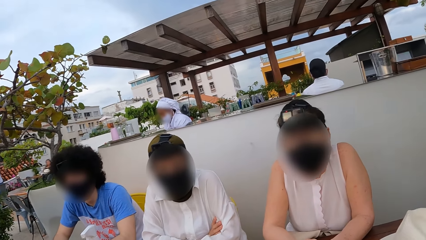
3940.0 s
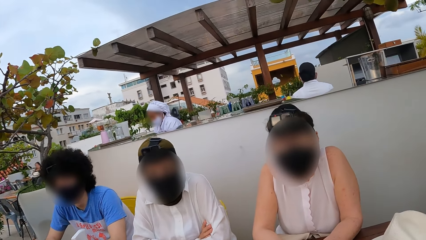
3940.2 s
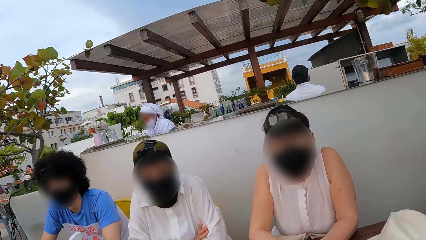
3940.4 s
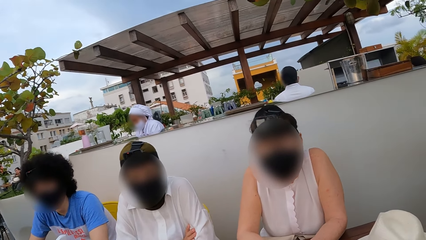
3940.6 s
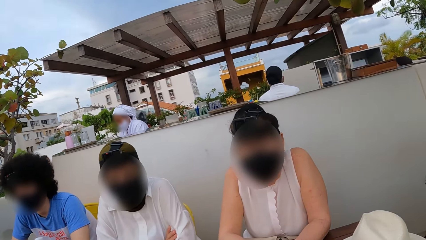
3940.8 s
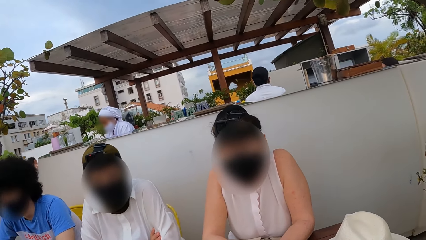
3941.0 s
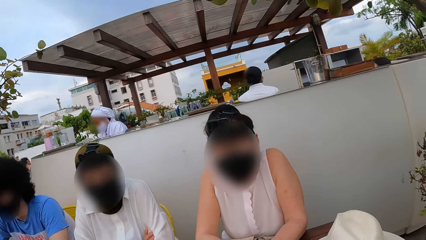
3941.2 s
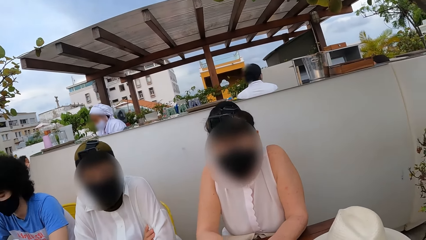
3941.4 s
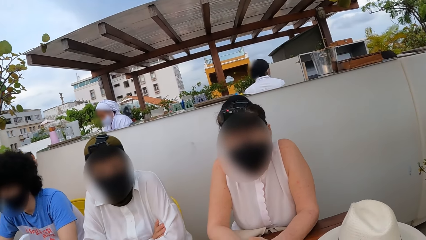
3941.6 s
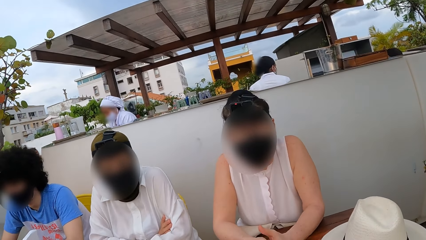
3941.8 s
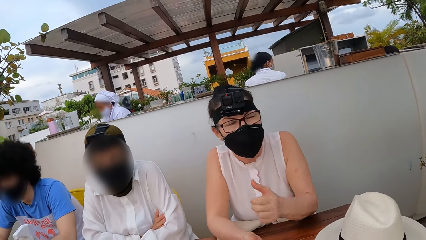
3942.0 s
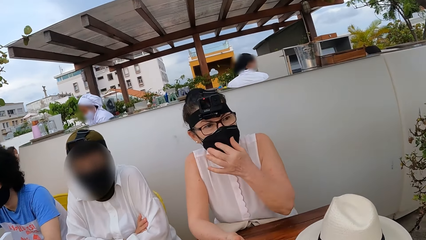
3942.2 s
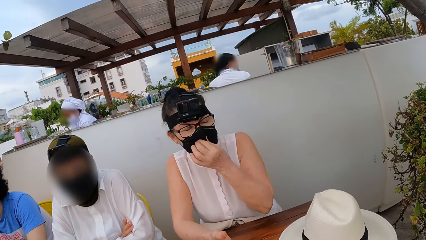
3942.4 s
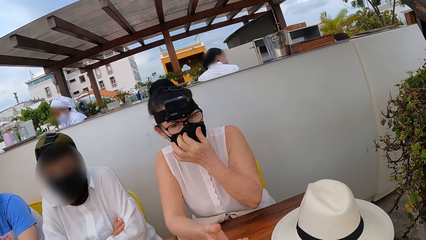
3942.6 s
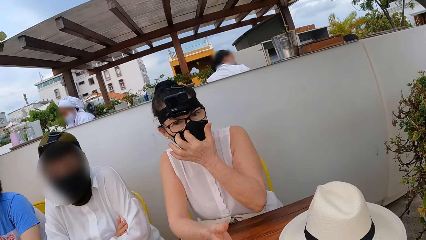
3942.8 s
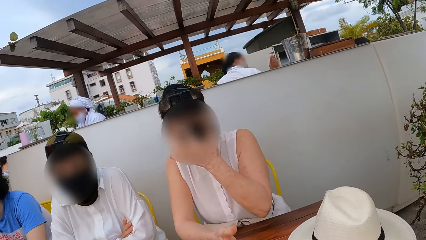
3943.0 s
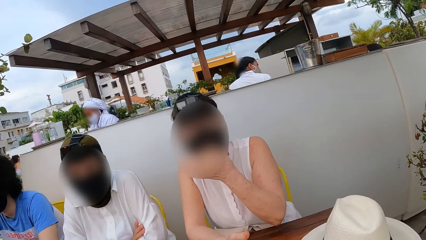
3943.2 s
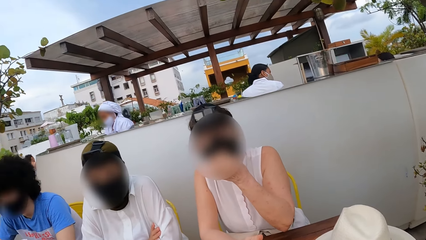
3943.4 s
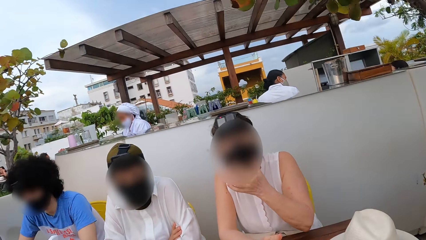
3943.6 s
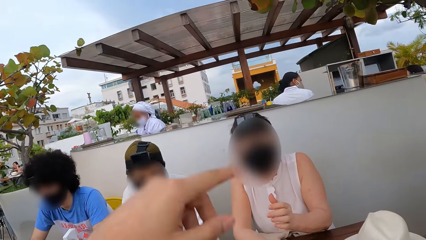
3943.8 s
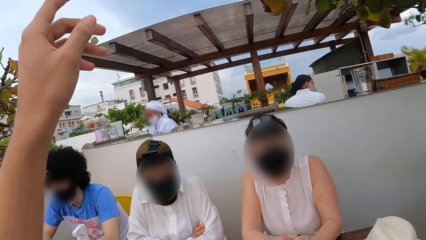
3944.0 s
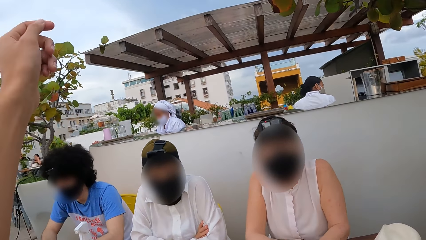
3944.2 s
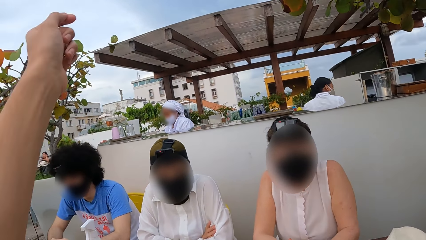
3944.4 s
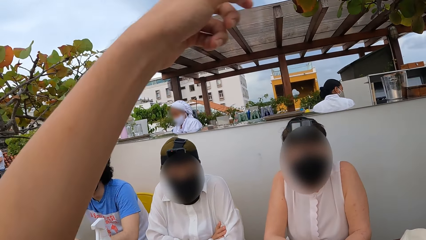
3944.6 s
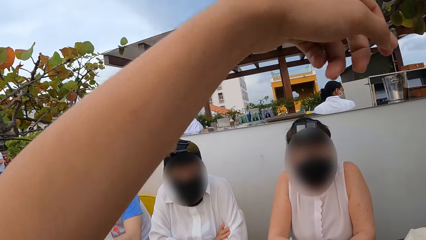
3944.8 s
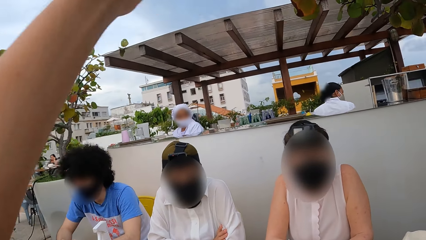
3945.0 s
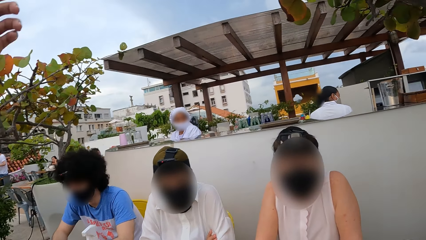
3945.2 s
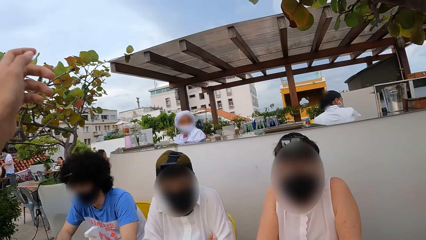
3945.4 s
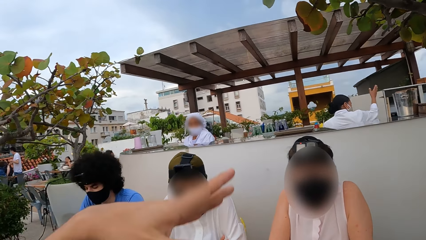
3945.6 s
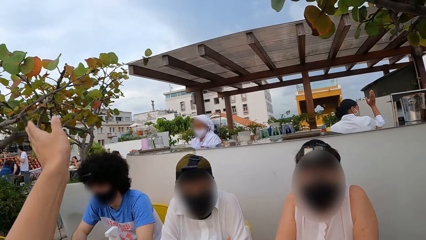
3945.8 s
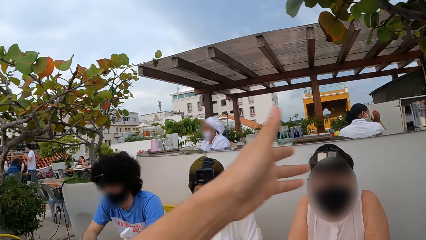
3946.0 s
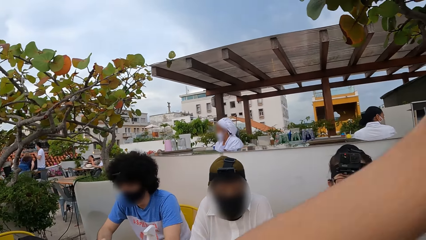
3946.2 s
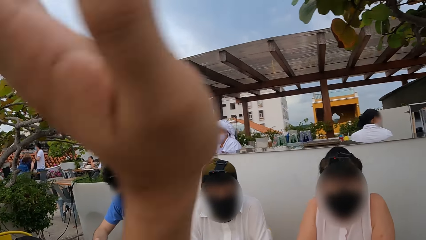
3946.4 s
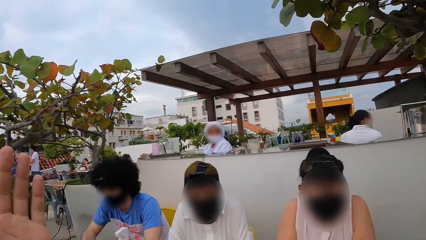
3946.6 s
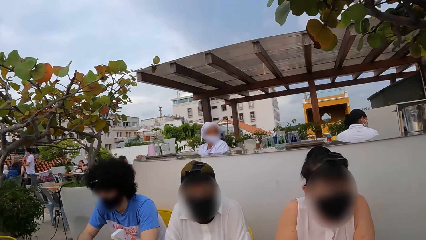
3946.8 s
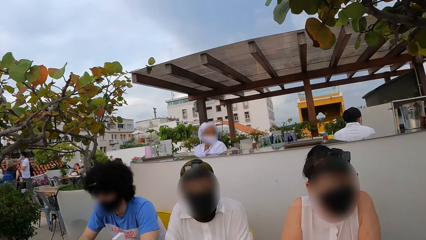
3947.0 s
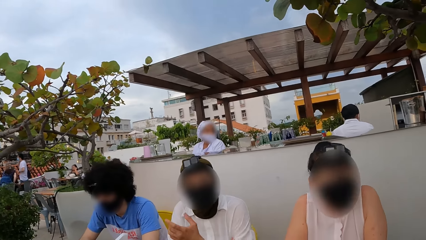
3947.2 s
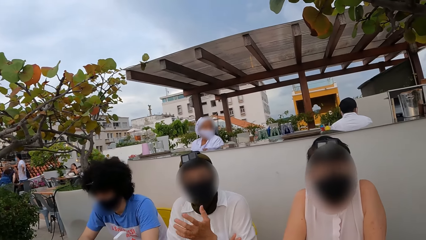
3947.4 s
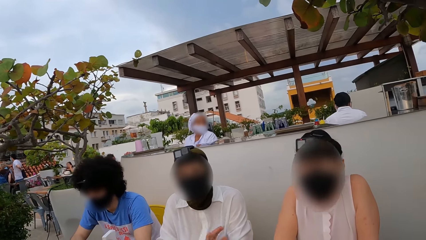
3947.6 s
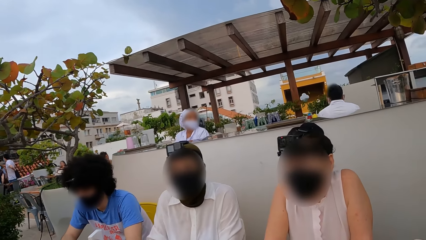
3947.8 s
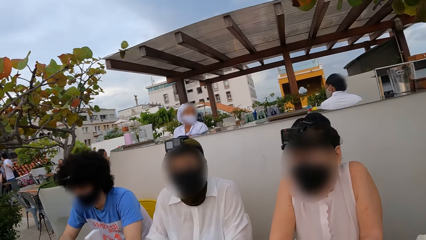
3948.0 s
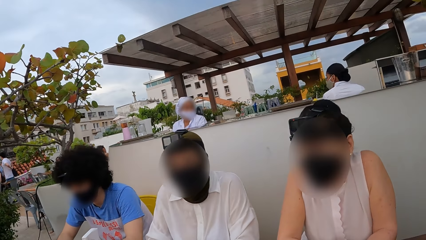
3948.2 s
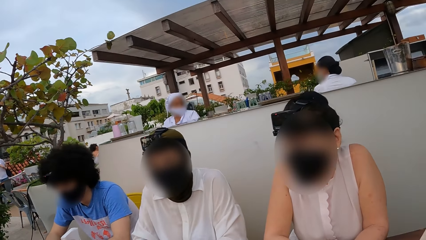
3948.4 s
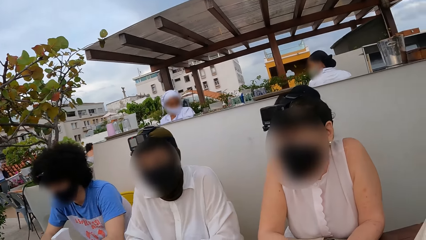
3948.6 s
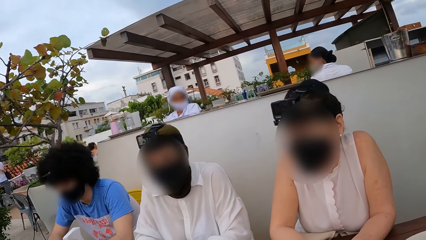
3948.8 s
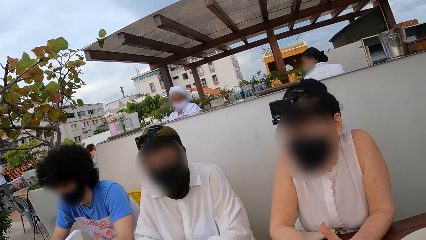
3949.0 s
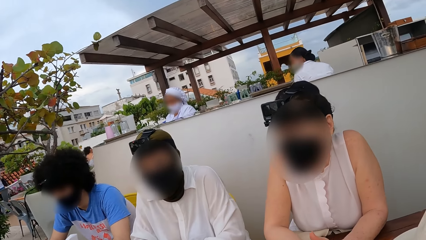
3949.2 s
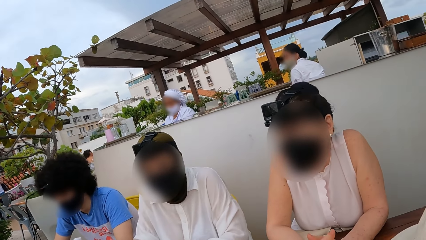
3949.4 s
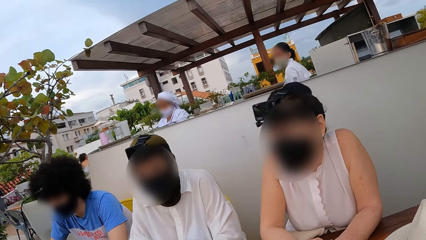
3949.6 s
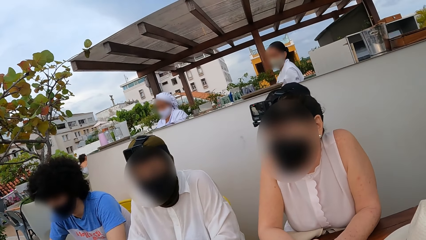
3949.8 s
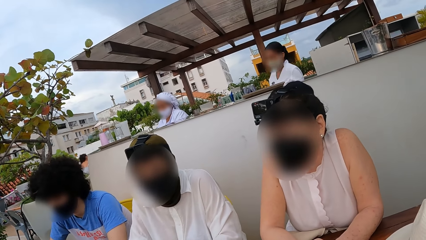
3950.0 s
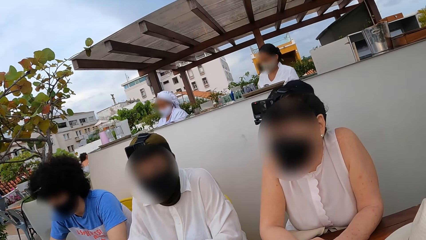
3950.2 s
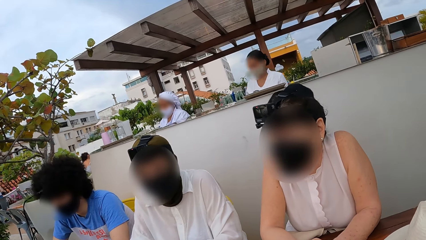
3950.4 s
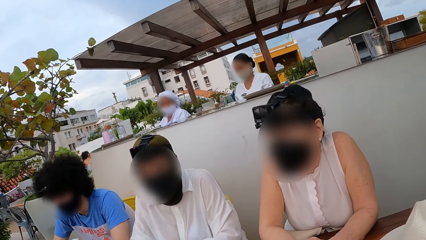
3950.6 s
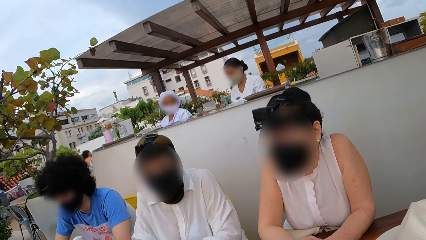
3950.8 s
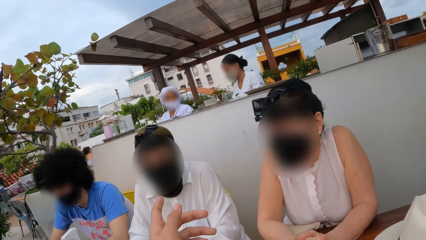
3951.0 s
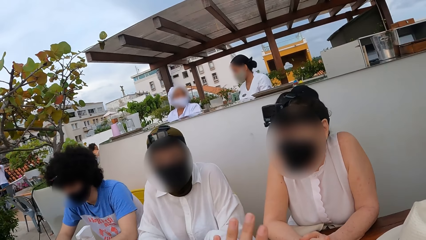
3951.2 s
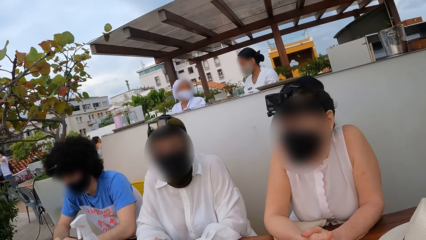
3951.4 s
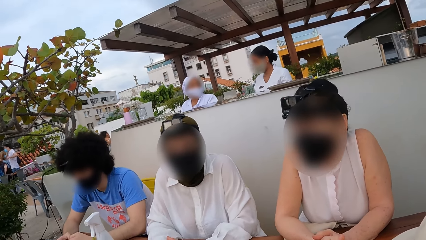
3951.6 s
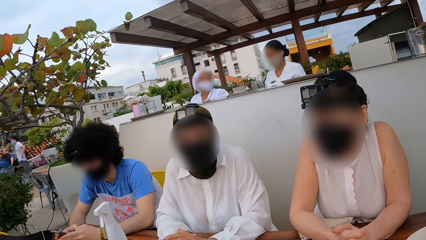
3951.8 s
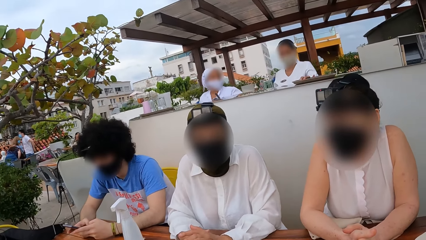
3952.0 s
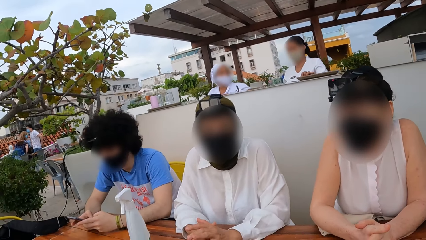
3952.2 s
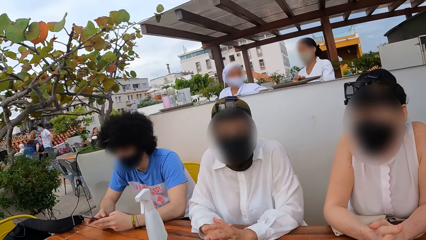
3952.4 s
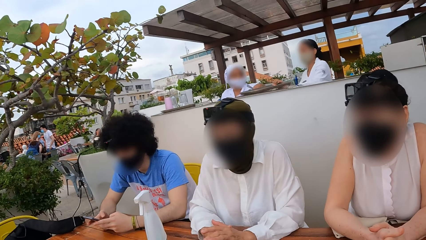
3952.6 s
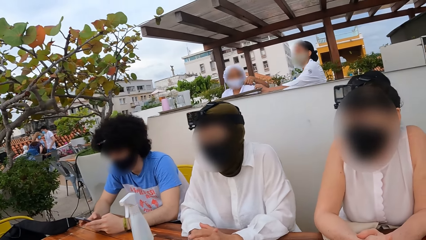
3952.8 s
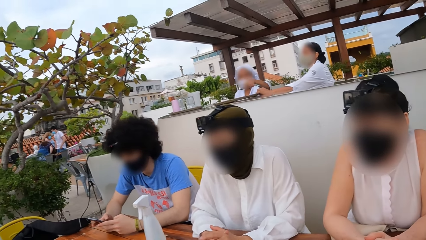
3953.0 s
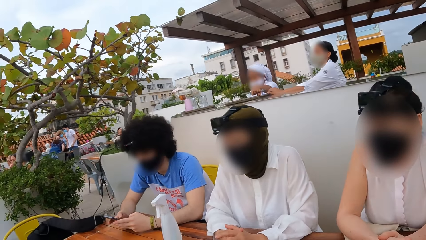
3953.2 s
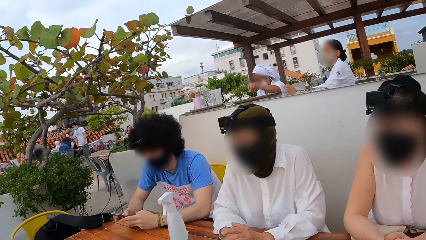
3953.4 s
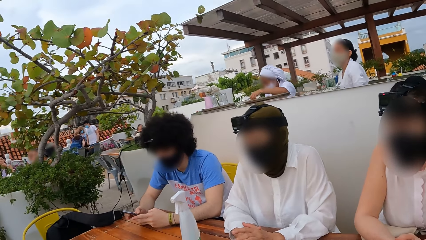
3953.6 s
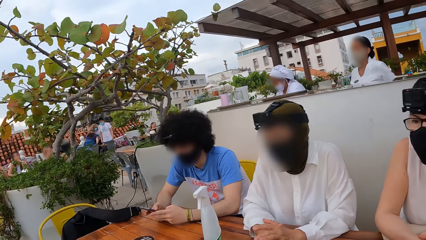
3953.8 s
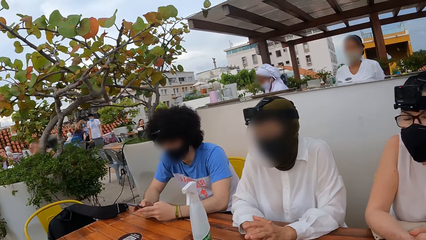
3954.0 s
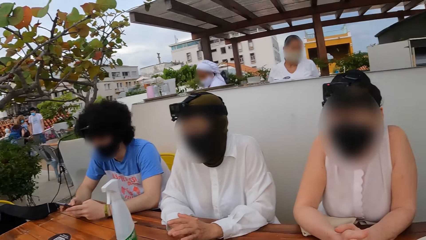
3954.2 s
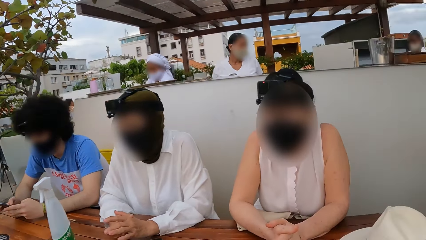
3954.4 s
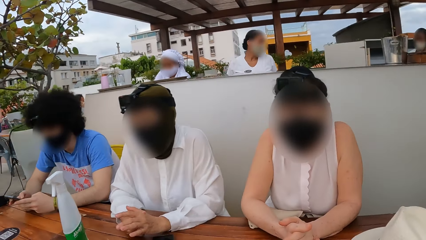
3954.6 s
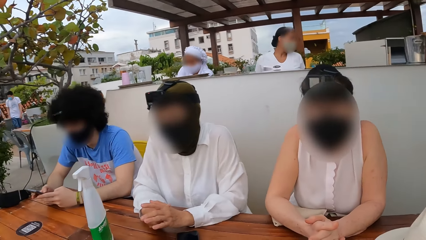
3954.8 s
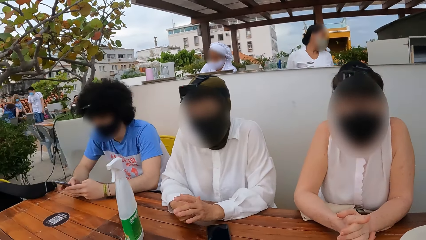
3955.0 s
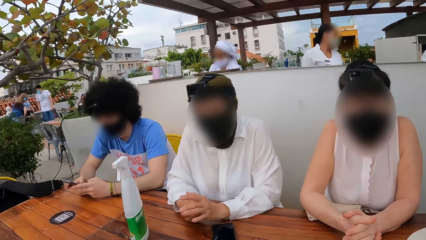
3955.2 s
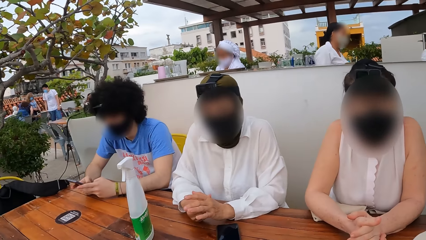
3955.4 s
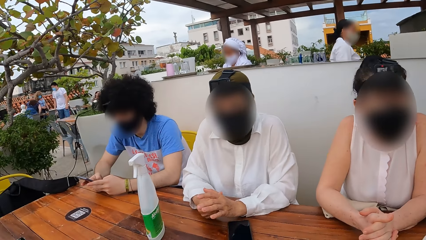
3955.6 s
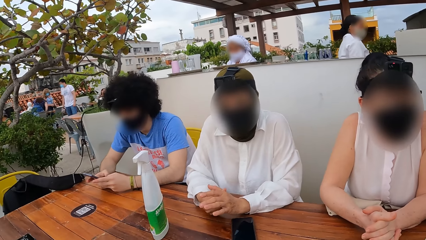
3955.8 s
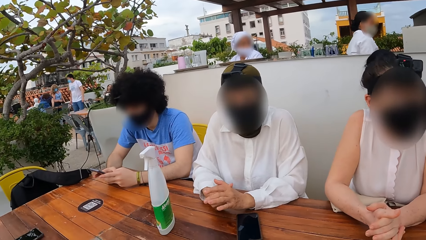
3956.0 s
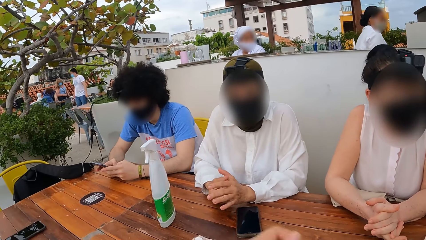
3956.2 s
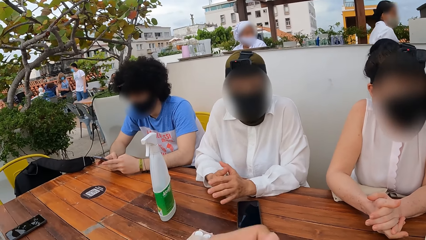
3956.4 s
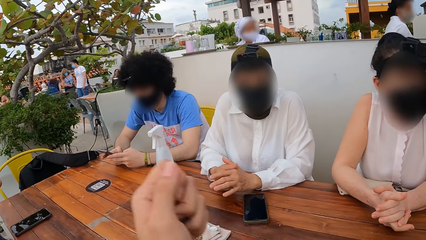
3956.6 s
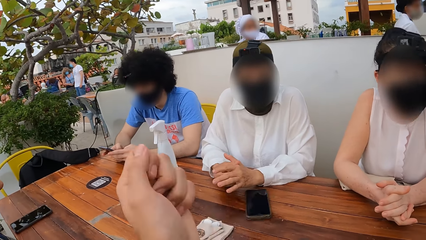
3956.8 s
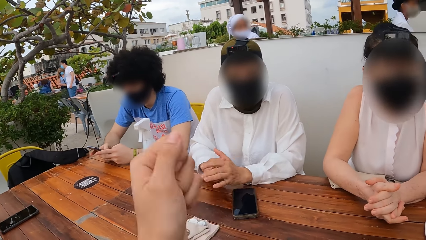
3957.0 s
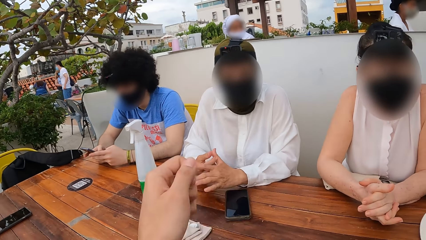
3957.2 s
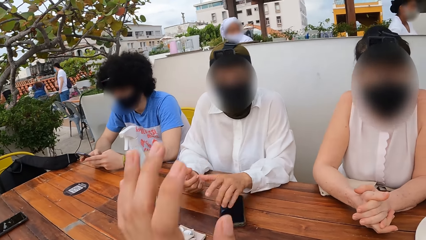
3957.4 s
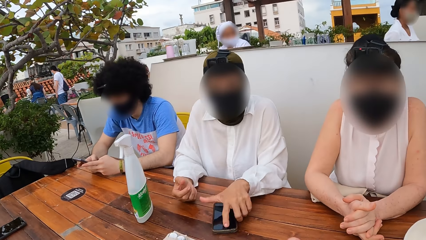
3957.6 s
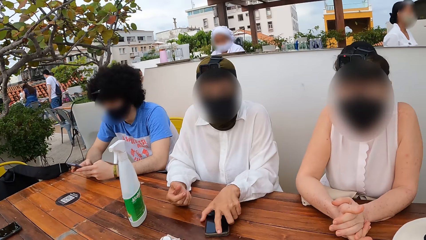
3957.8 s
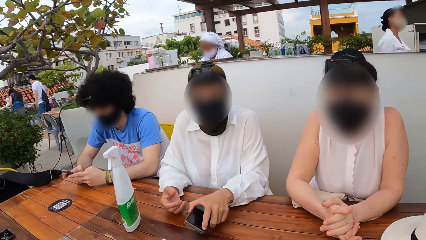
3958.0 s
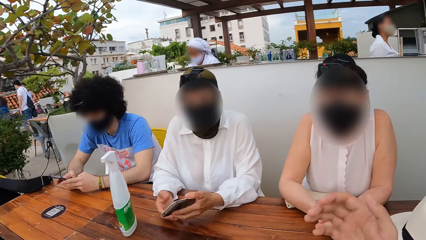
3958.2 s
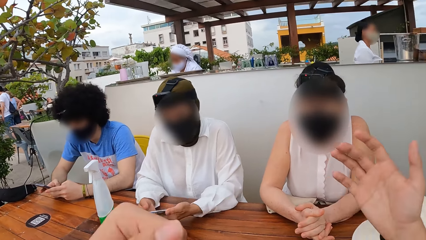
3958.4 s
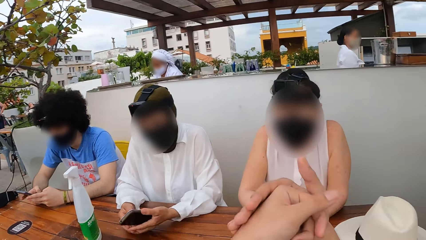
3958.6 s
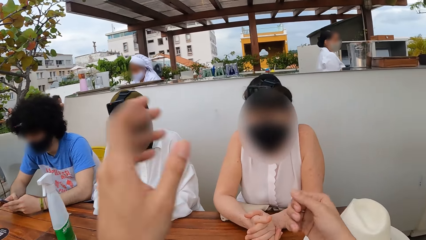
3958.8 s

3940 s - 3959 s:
The camera wearer looks at a person, another person and a third person. The third person moves the face mask. The camera wearer moves his hand. The second person moves his hands. The camera wearer looks at the three persons. He moves his hand. He looks at the three persons. He moves his hands.
